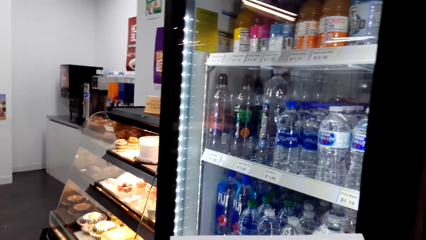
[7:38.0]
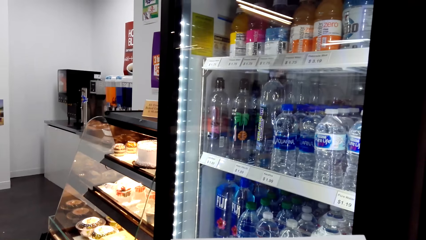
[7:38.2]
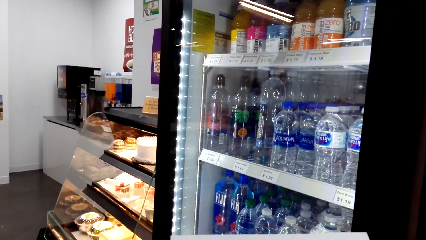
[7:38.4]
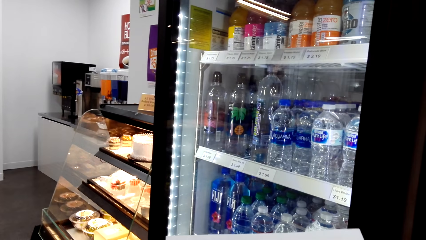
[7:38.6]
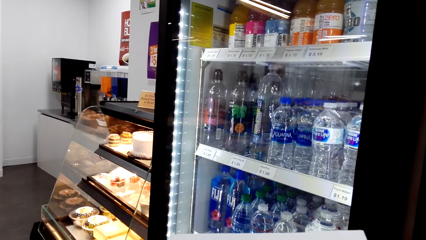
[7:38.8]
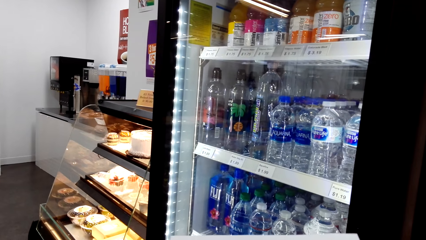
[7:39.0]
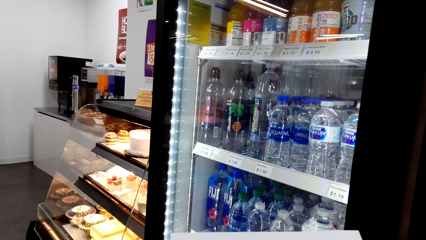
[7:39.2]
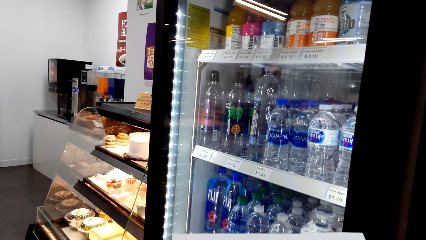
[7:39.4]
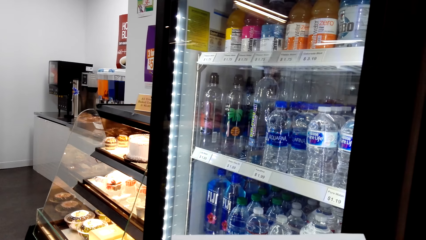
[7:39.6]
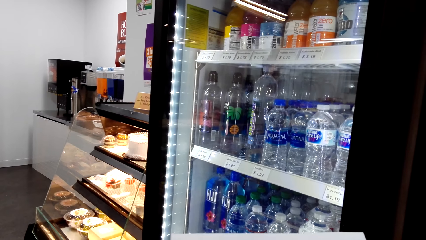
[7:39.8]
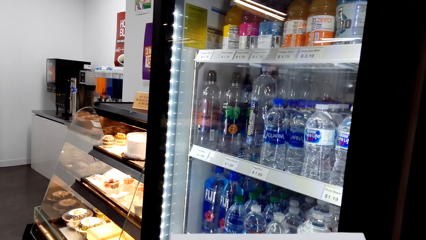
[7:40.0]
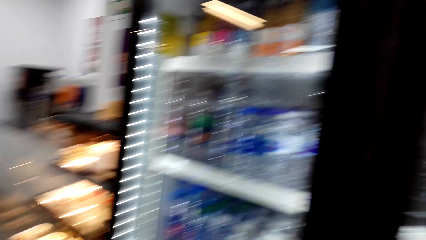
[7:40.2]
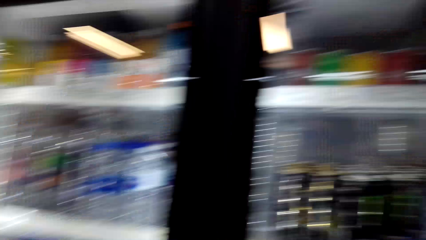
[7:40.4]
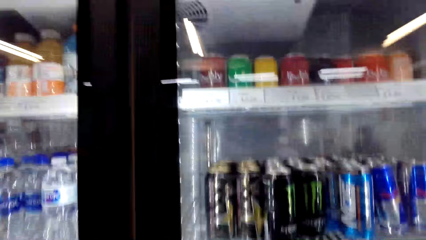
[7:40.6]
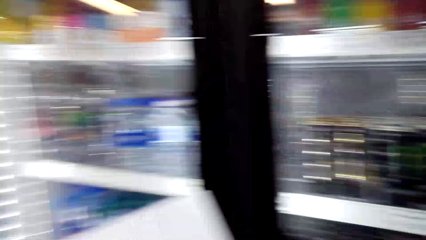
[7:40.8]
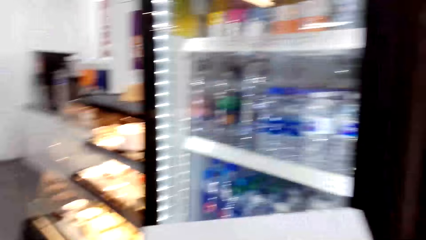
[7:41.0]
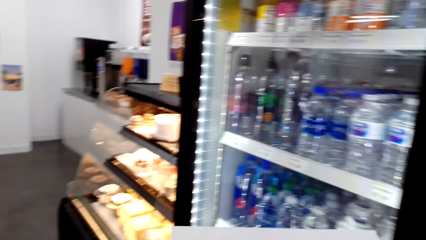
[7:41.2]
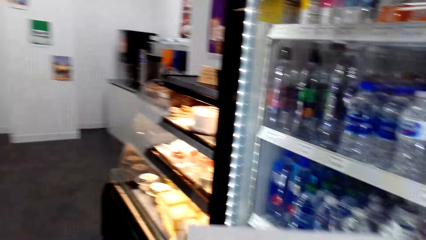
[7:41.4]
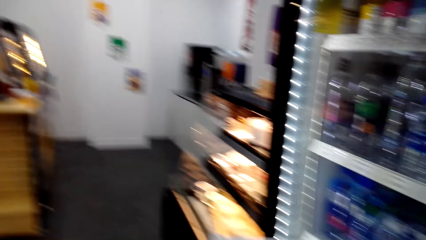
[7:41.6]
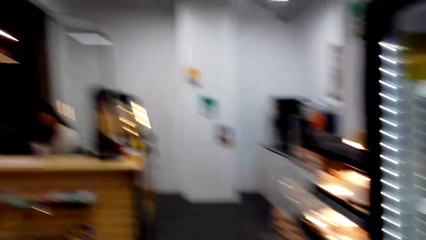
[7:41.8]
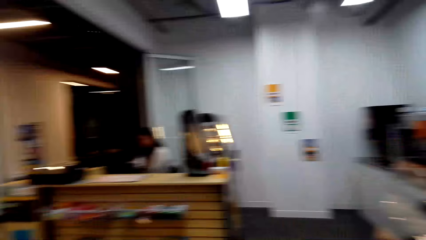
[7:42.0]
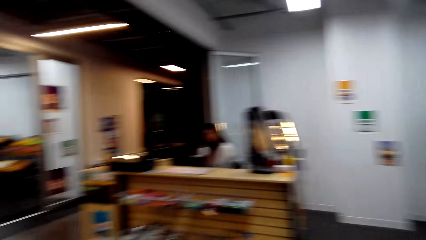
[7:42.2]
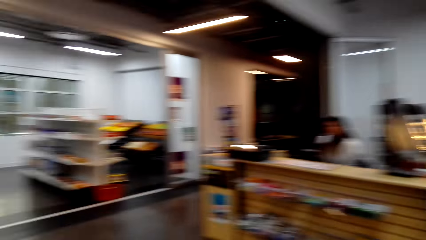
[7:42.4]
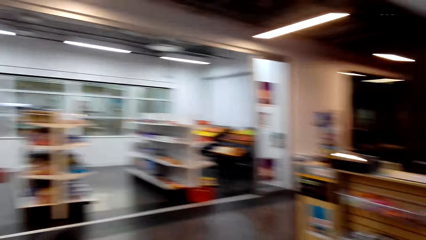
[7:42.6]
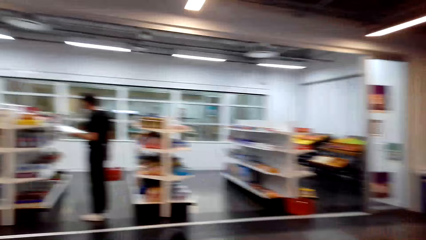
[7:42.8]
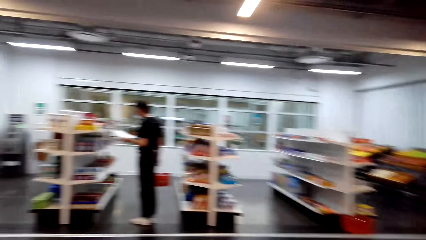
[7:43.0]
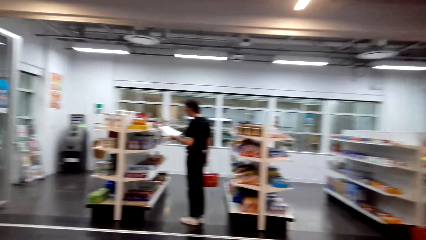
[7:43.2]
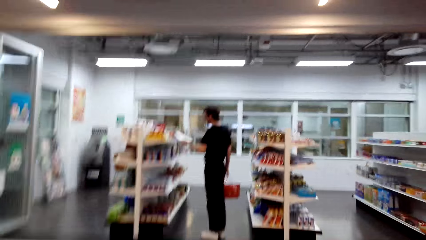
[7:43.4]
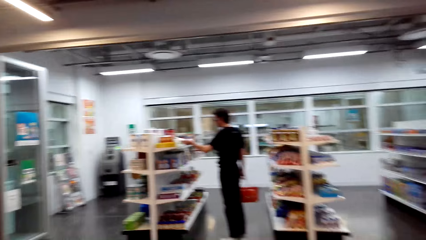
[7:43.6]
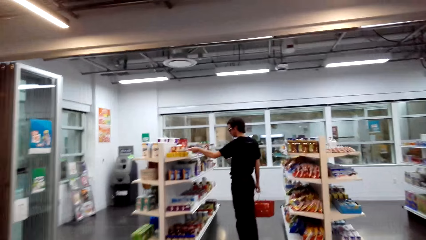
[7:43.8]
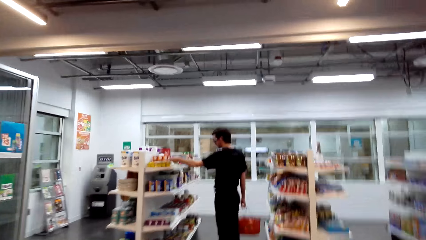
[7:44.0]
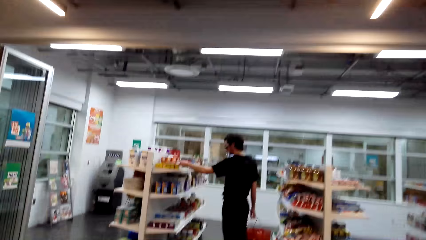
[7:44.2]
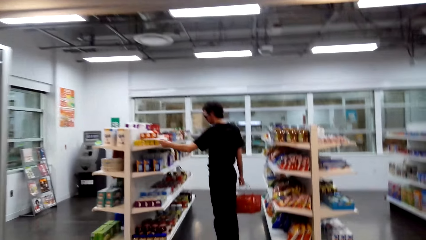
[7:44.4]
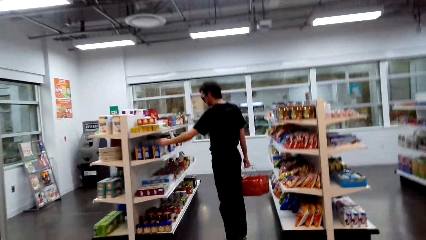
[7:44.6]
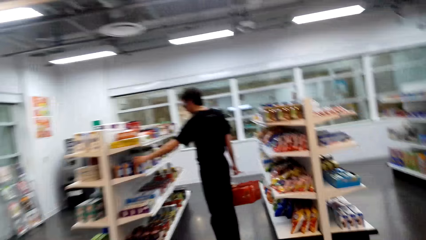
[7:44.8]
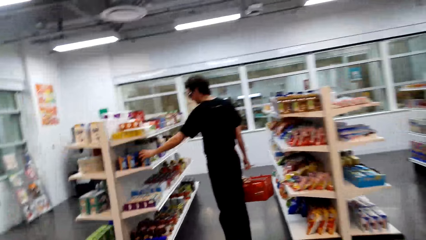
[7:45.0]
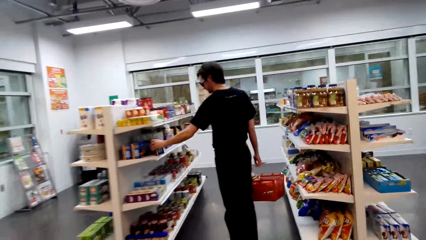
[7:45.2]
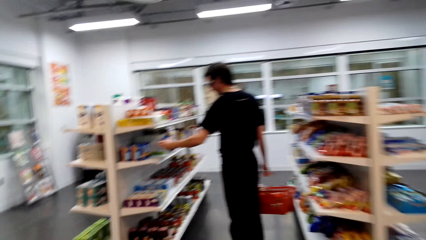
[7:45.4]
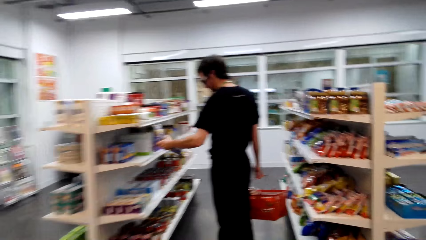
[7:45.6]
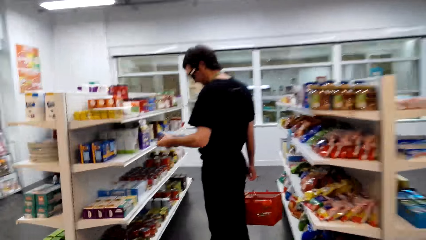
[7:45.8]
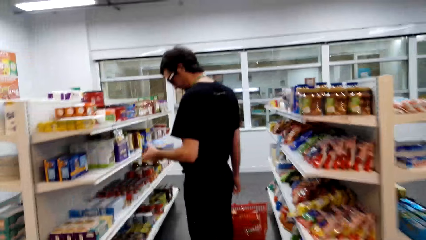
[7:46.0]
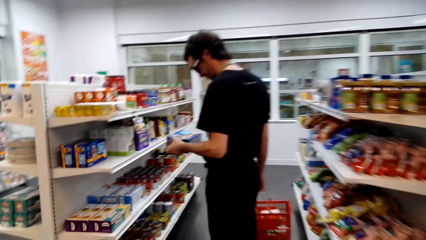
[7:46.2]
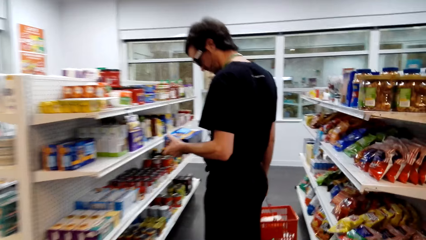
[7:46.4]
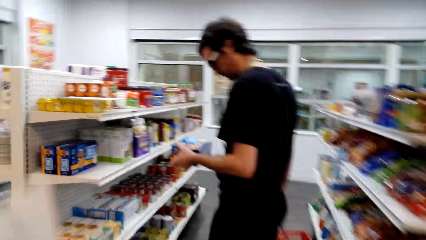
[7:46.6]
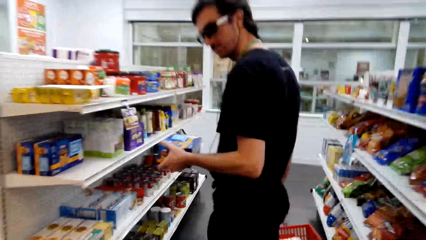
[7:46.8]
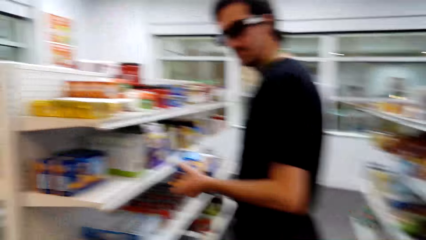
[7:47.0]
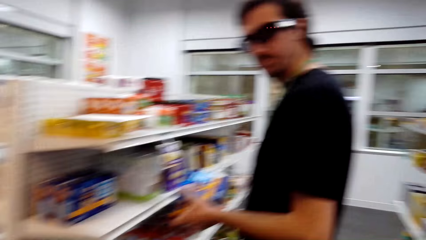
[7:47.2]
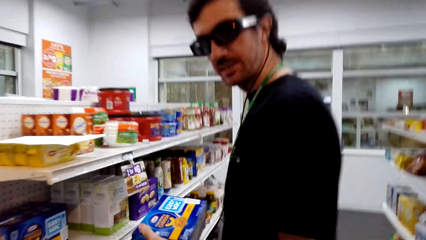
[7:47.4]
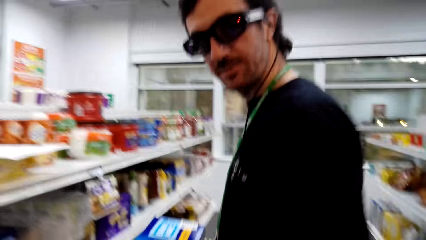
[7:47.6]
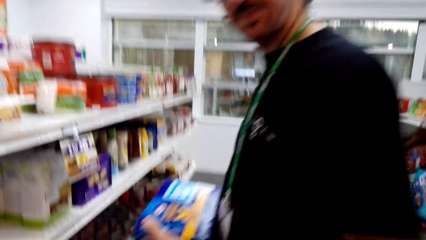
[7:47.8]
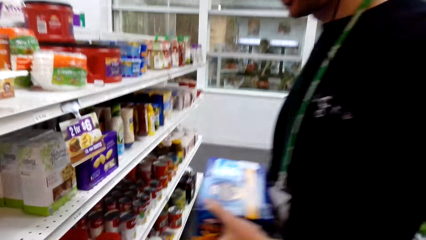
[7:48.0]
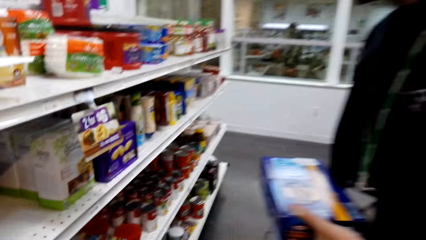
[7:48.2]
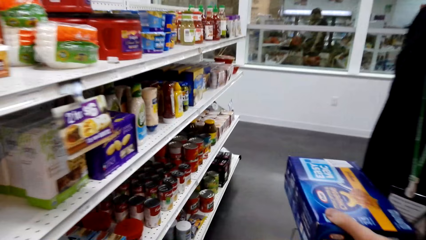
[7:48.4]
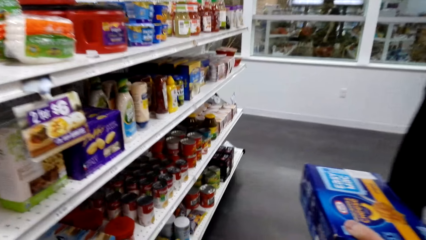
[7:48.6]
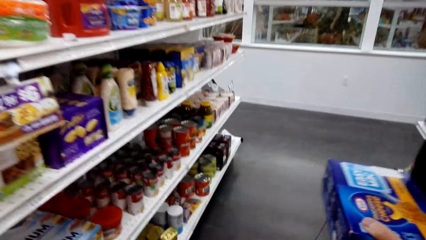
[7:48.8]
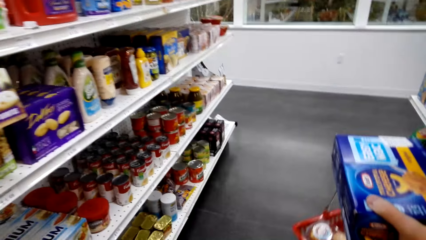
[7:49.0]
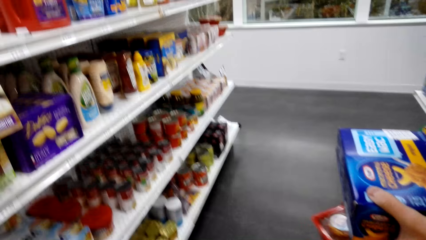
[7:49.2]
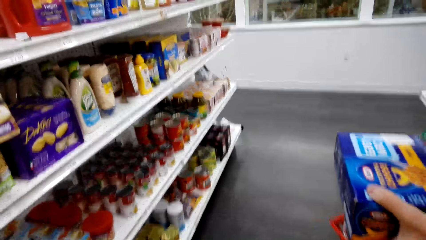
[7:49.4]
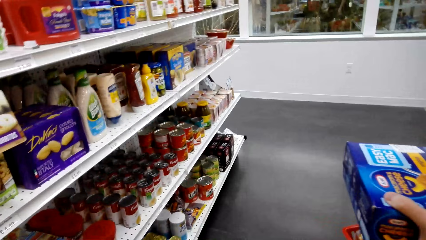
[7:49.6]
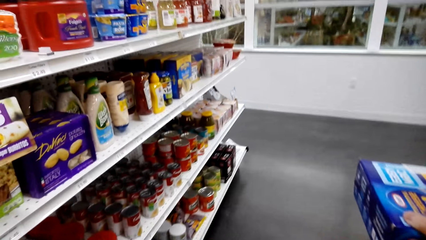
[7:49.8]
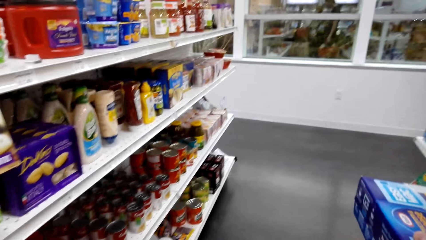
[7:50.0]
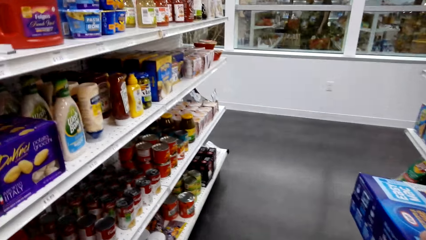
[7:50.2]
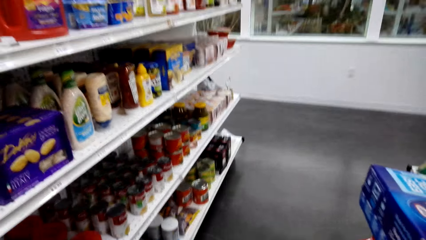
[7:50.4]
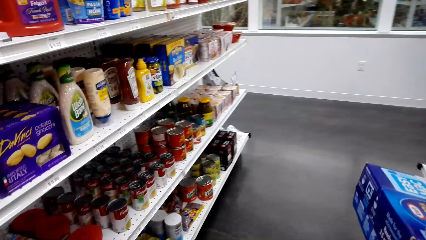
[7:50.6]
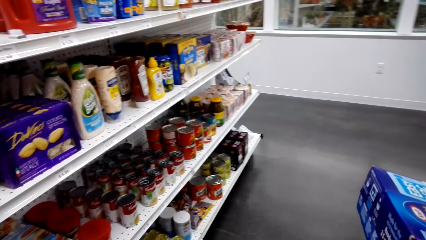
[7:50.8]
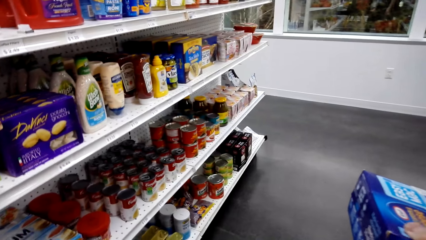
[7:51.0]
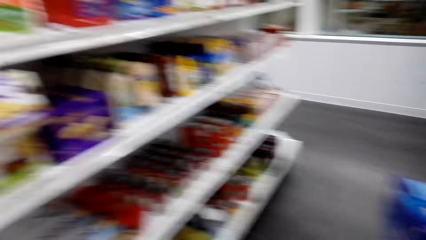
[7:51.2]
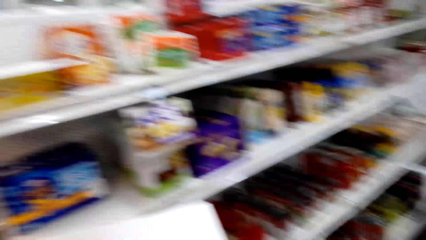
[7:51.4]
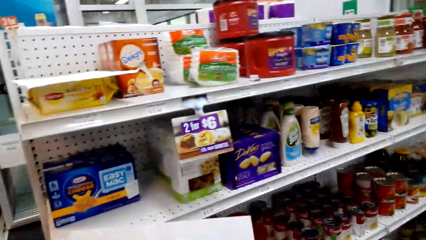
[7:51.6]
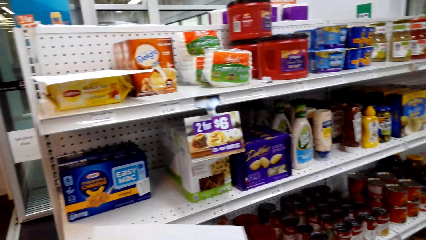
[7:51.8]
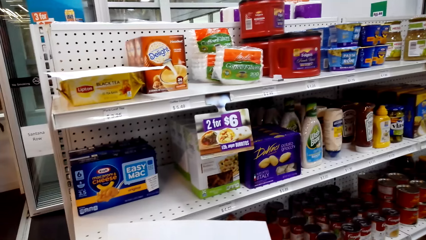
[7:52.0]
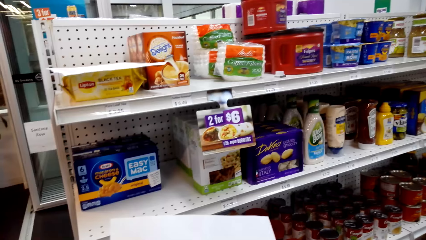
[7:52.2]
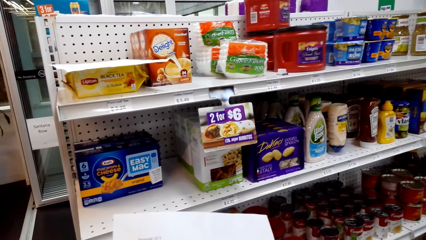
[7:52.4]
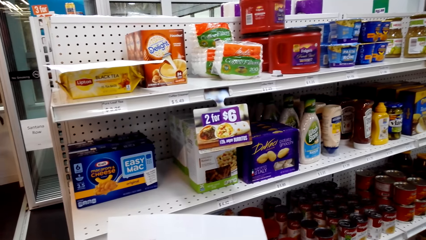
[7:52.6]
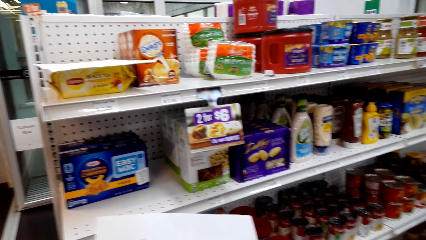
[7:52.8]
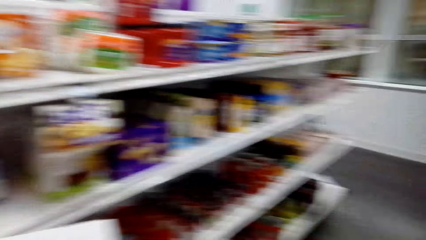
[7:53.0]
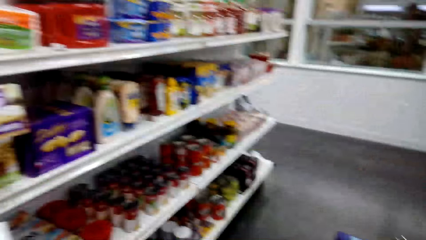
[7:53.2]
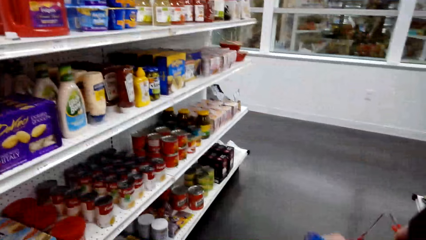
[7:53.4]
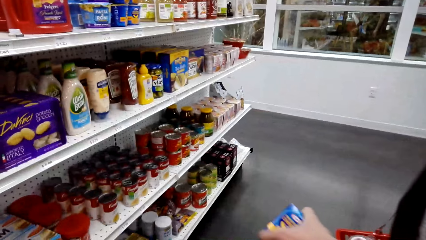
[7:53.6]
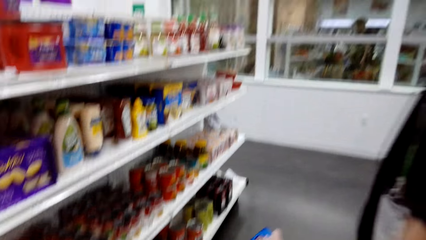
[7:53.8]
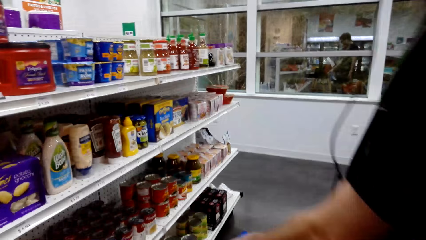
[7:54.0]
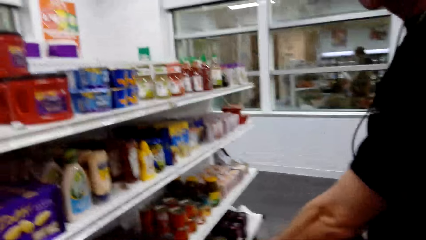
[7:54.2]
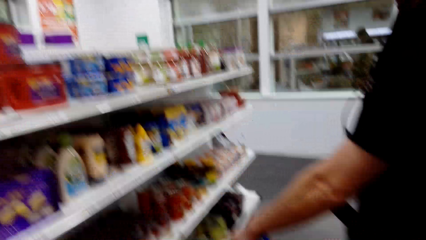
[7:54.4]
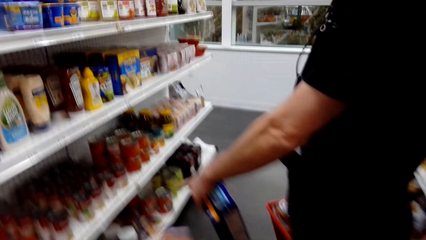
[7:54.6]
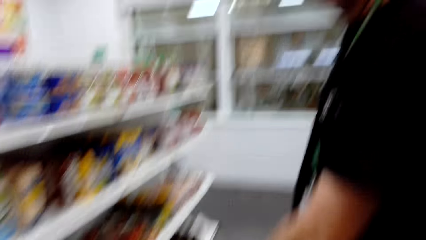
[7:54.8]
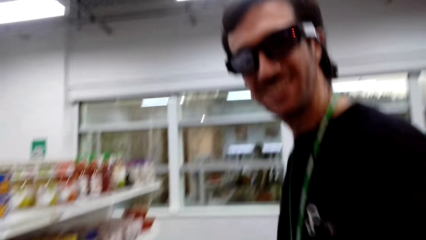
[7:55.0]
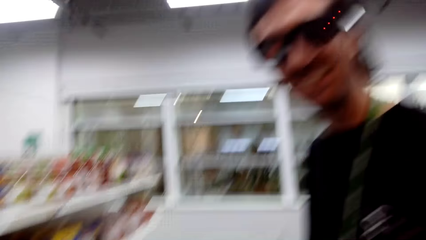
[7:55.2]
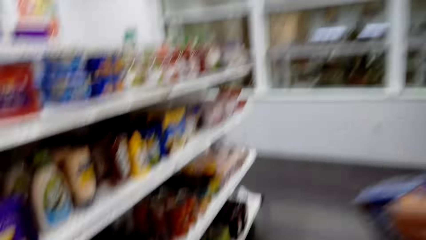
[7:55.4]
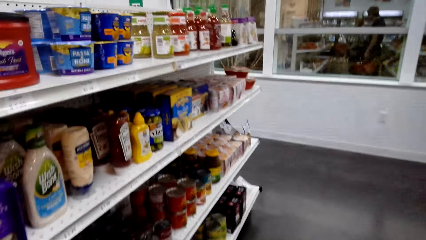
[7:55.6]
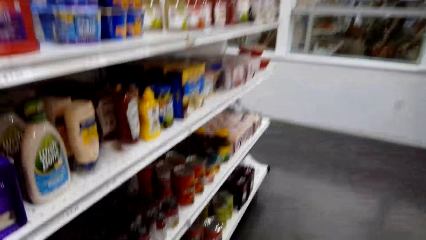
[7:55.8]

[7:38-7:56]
The camera wearer looks at a fridge. They read the shopping list. They walk around a supermarket. A man picks up items from a shelf. The camera wearer interacts with the man. They walk around the supermarket. They talk to the man. They look around the supermarket. The man interacts with the camera wearer.
